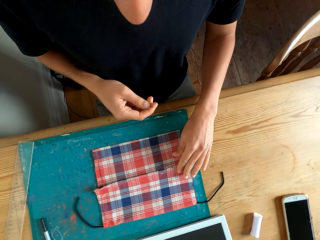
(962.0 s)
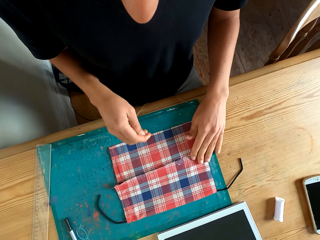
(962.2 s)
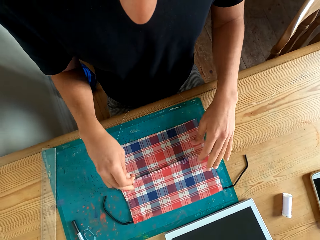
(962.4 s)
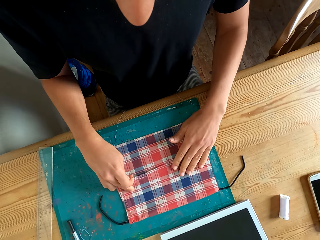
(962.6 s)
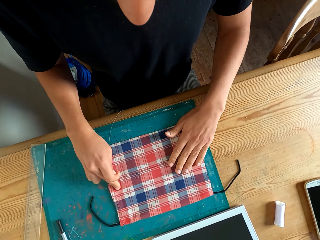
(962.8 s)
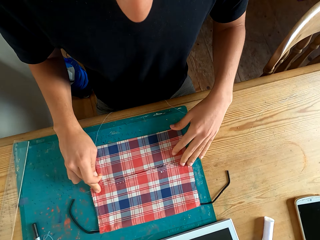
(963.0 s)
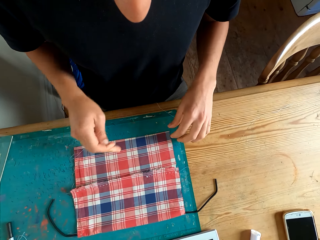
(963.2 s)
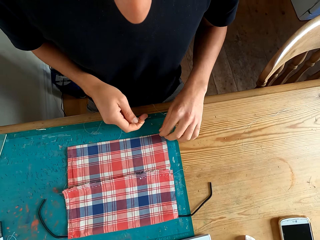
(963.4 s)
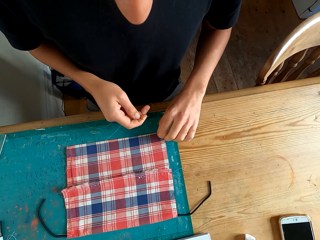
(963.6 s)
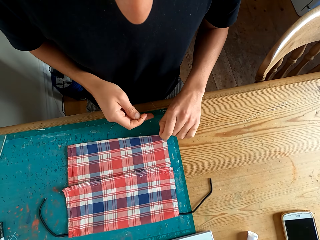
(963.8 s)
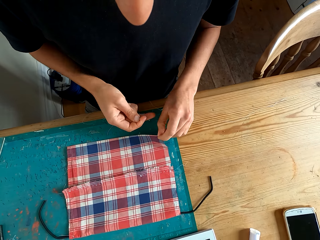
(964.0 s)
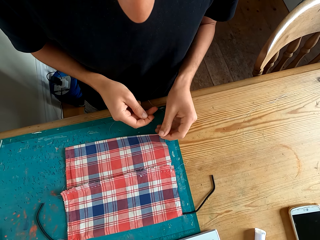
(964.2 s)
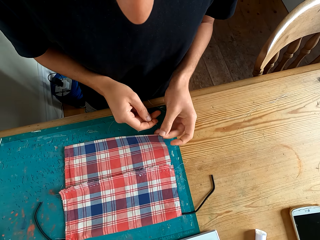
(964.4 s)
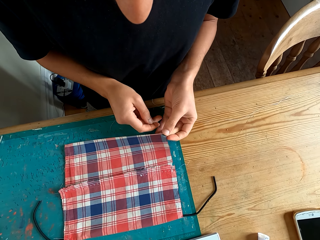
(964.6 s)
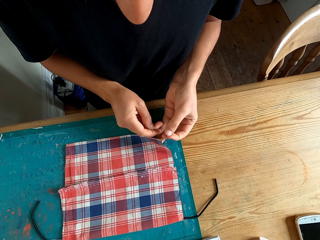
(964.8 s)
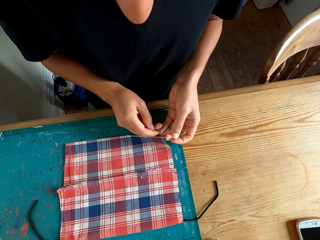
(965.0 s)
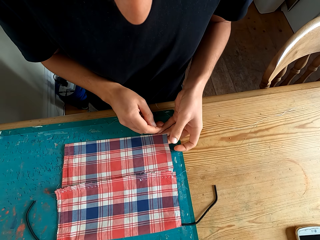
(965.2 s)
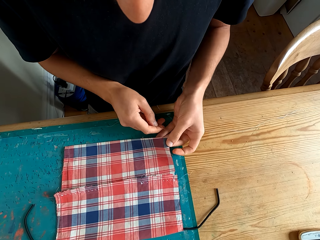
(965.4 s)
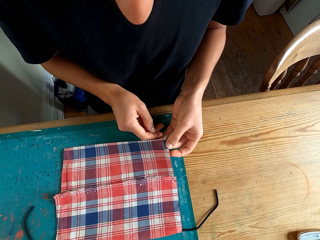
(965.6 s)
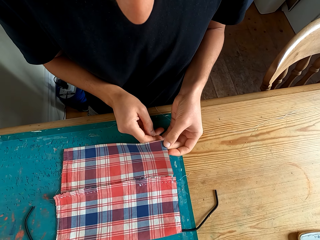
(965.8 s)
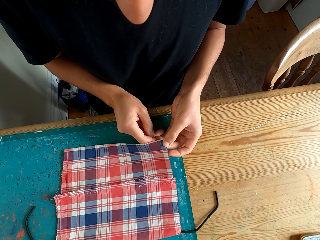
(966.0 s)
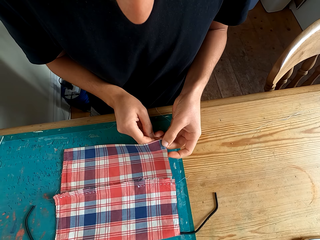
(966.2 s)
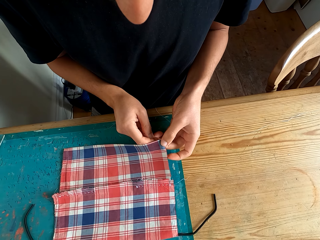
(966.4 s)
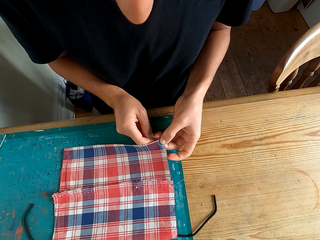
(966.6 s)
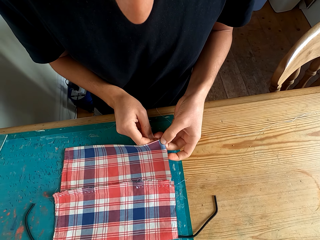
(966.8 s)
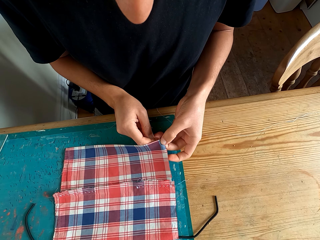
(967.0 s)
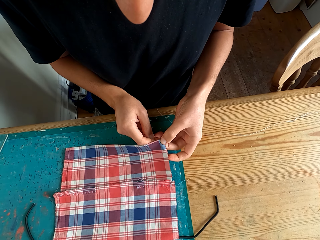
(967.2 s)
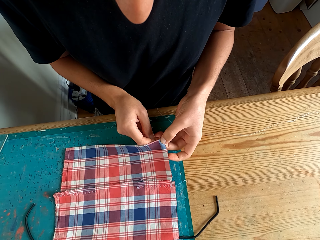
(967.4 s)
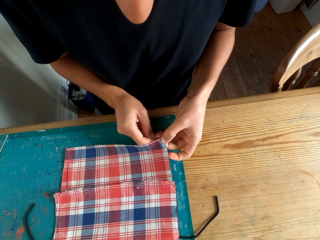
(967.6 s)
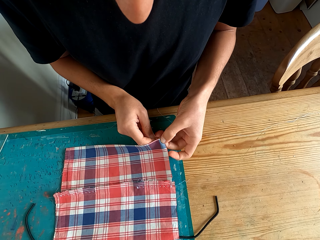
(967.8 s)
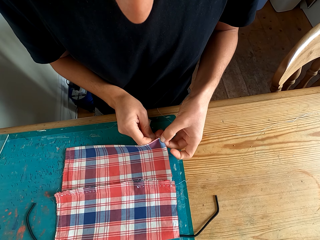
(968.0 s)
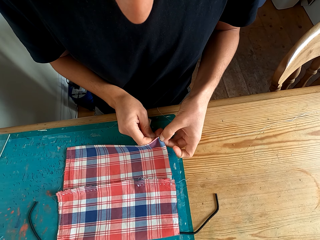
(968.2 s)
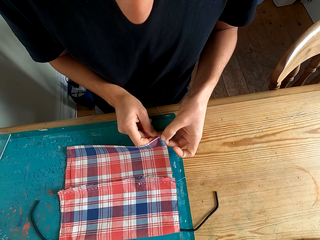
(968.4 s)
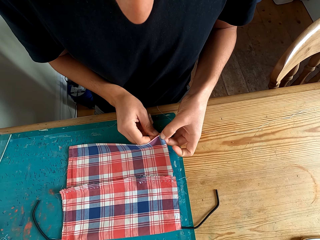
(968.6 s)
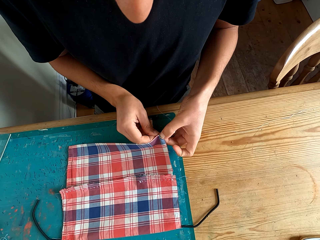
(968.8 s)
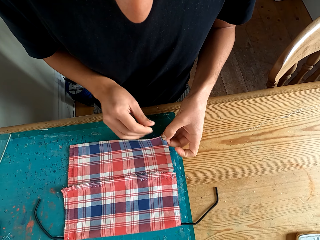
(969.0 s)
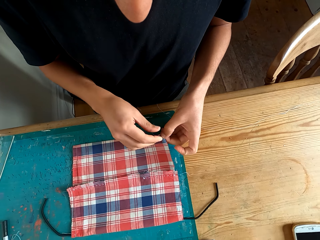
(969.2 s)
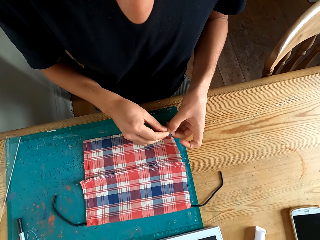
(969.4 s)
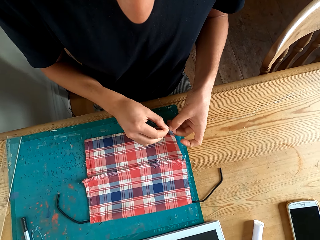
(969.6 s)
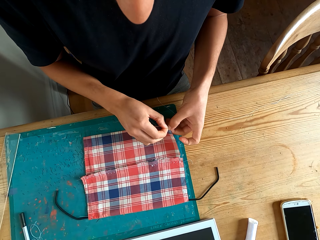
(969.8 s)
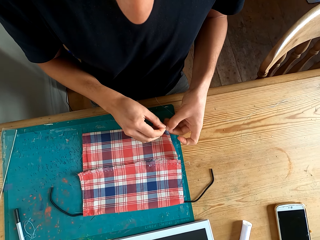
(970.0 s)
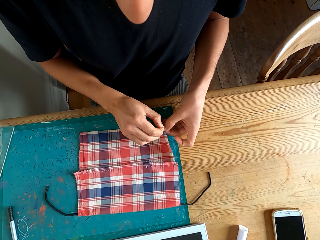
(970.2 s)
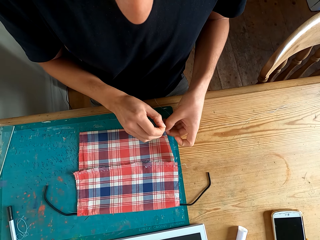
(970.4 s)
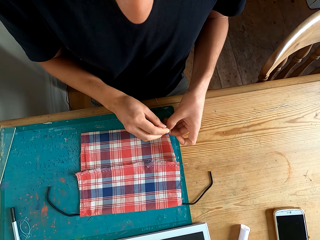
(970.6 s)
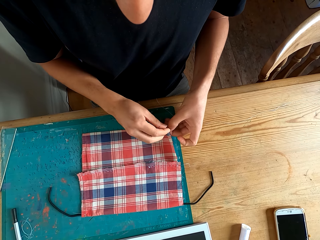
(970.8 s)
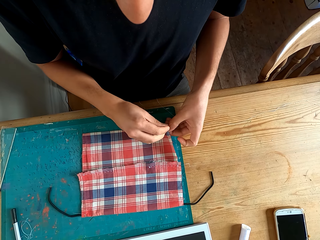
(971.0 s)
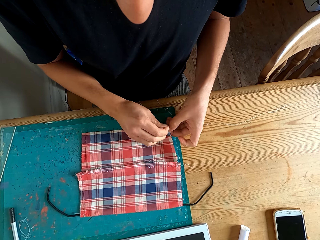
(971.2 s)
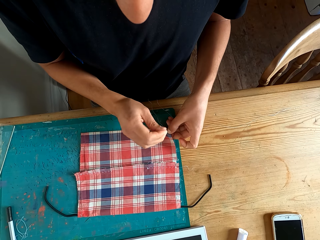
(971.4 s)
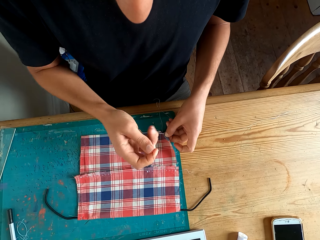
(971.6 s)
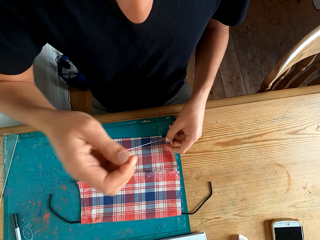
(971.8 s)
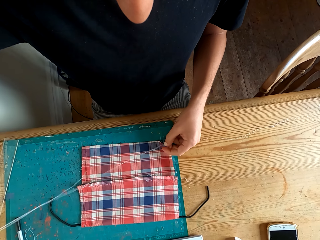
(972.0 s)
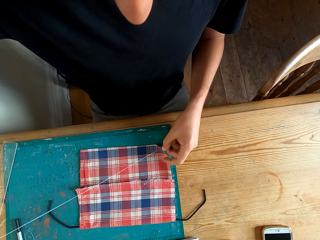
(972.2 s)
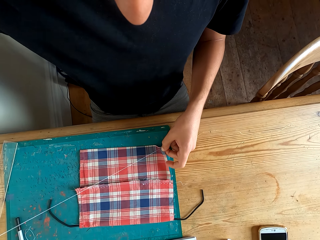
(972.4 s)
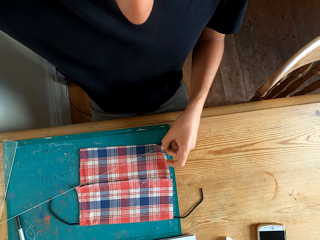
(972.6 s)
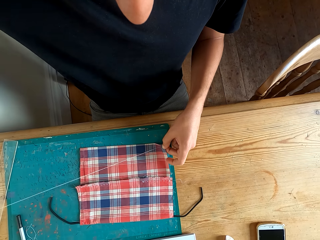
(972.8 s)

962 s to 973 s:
The camera wearer aligns the cloth with a hand. They hold the cloth with a hand. They stitch the cloth with a hand.

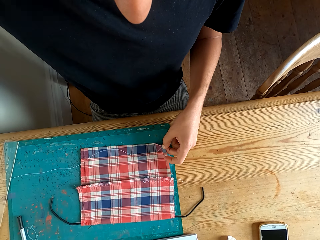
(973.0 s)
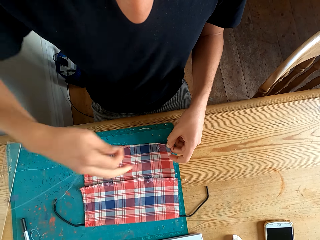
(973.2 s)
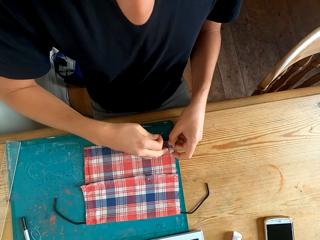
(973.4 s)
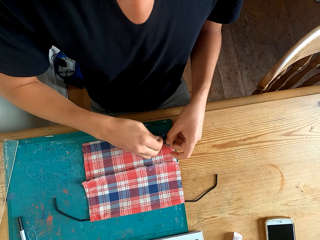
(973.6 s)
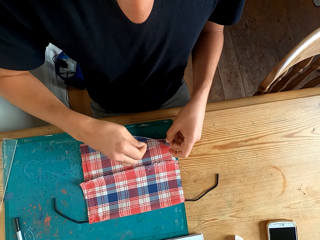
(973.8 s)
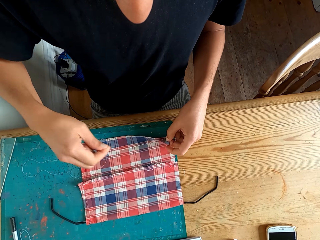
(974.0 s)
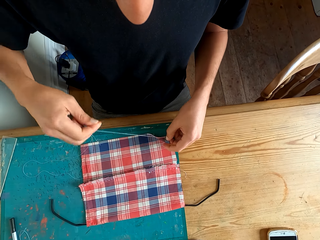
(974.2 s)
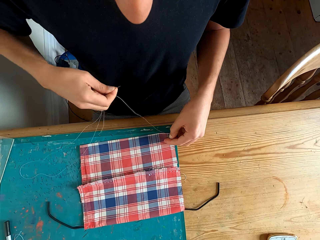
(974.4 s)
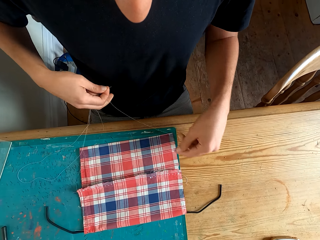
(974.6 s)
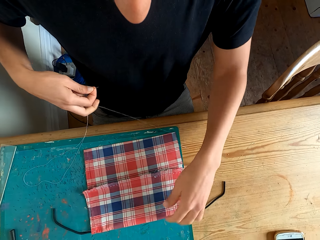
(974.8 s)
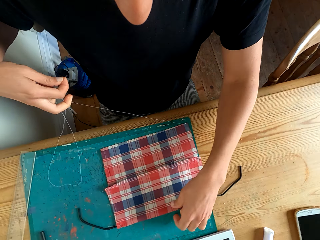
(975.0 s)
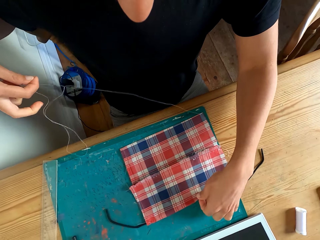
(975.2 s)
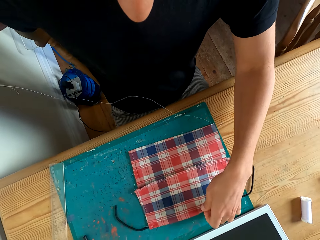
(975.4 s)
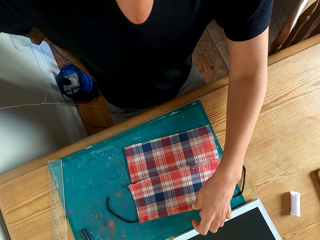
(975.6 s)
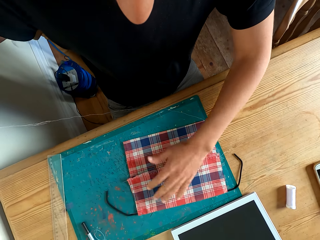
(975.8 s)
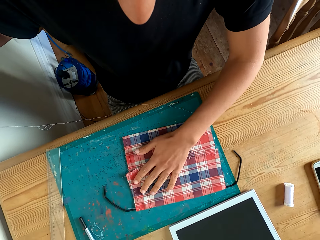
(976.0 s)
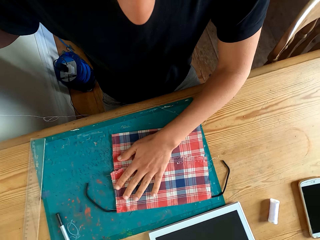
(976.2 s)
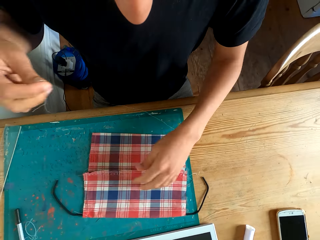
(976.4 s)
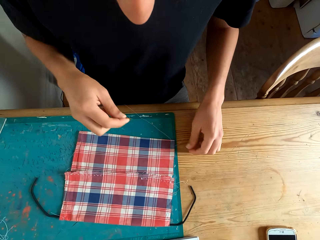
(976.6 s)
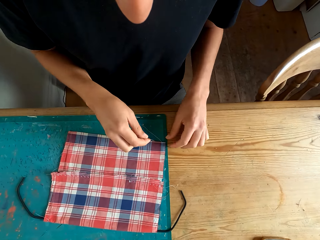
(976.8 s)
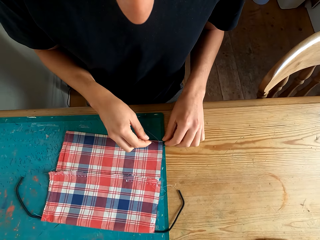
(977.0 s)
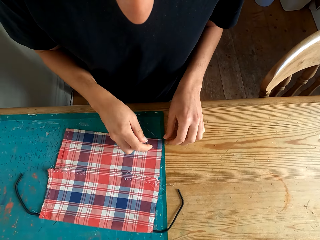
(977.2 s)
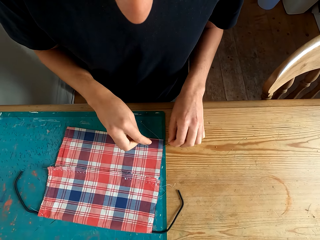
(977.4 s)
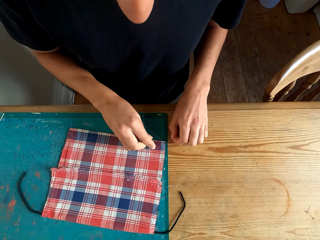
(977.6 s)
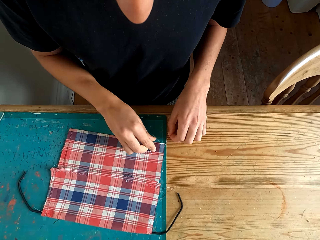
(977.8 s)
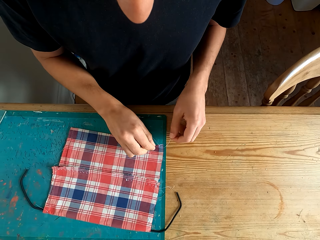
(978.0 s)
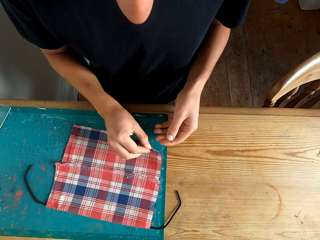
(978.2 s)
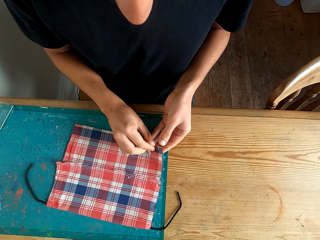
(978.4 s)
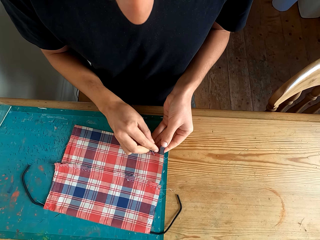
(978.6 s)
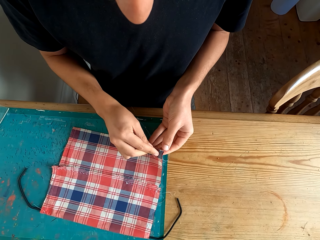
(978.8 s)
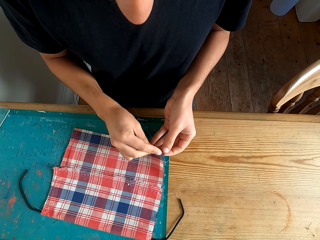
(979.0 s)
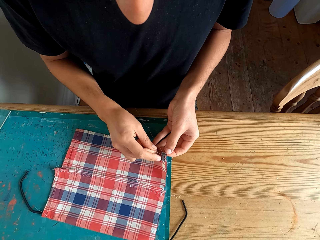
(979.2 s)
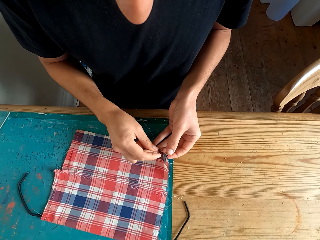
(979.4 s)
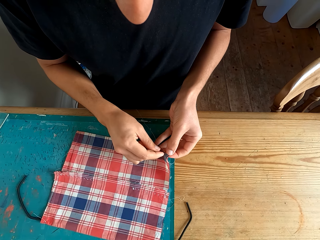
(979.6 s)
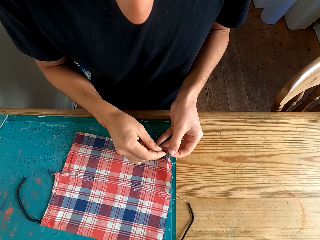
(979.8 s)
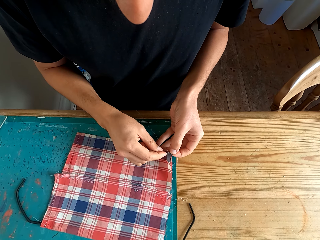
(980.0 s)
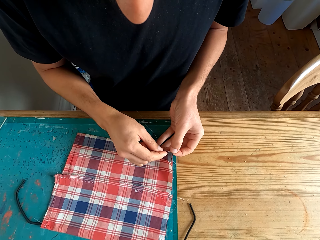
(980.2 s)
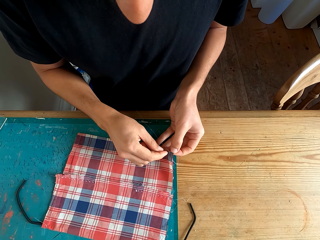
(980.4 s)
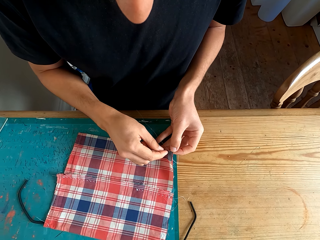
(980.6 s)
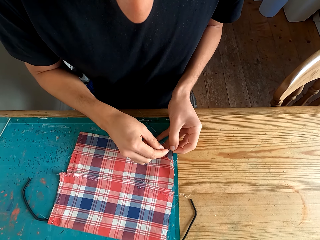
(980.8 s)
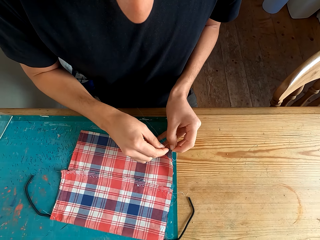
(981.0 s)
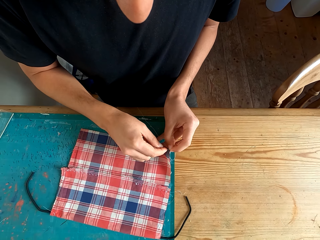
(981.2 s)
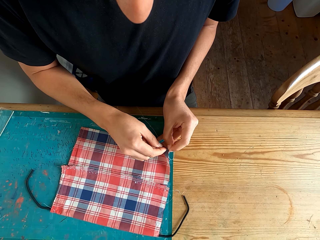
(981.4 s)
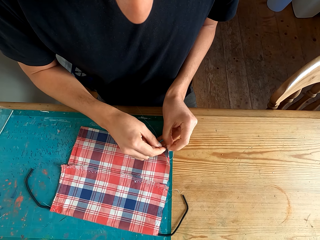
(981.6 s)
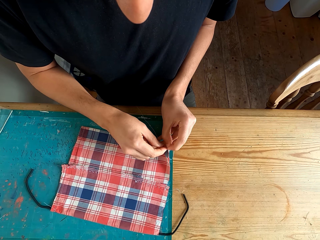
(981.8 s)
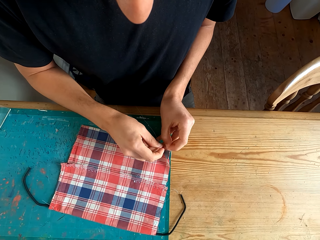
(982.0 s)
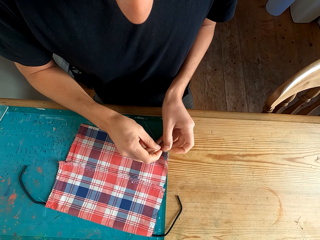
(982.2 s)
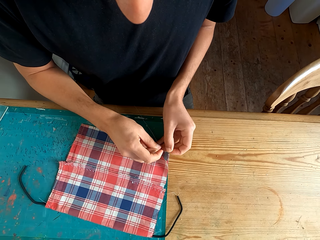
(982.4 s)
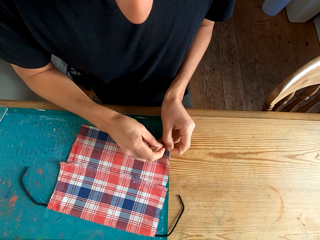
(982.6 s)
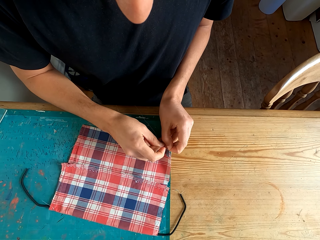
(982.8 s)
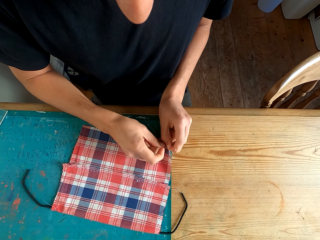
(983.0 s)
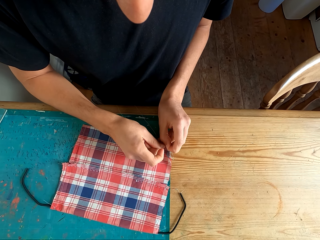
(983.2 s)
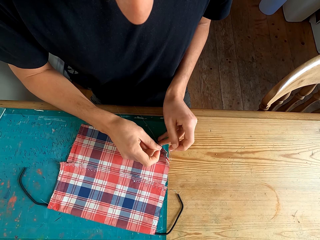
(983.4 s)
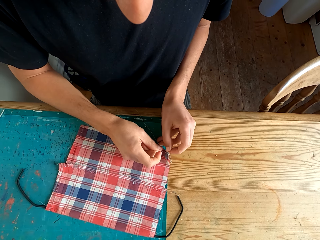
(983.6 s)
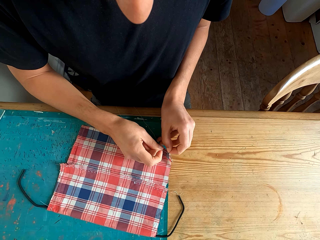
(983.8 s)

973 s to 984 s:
The camera wearer places a hand on the cloth. They hold the cloth with a hand. They stitch the cloth with a hand.
